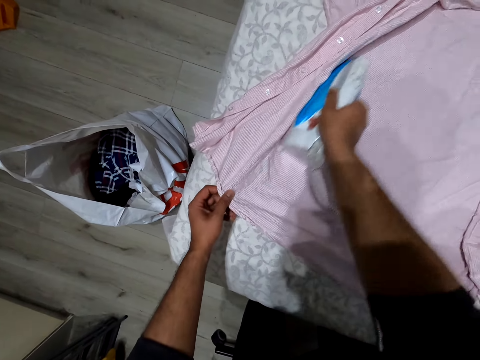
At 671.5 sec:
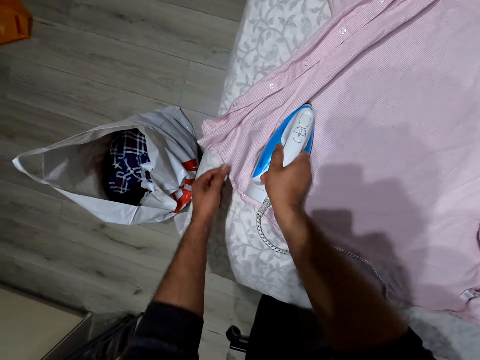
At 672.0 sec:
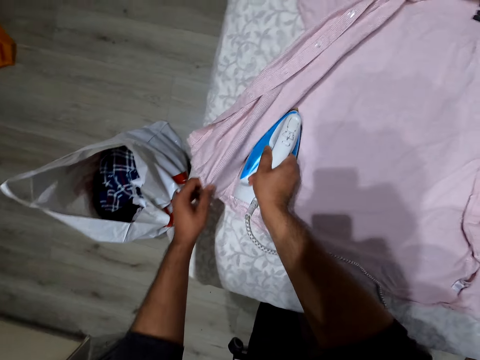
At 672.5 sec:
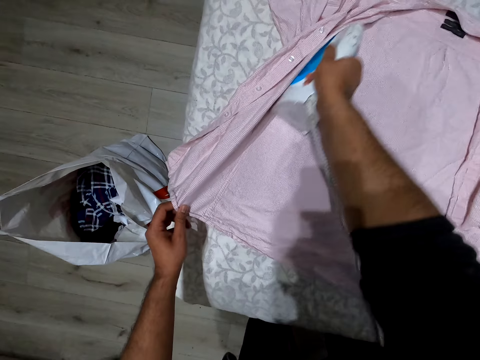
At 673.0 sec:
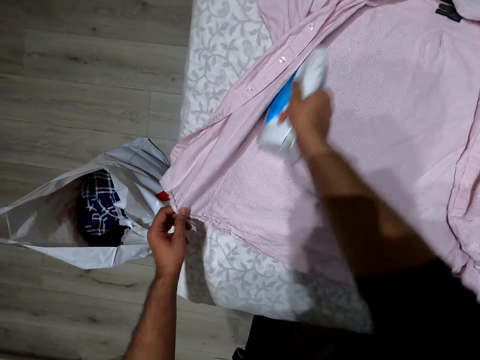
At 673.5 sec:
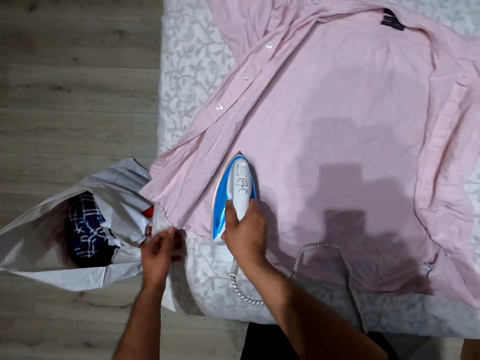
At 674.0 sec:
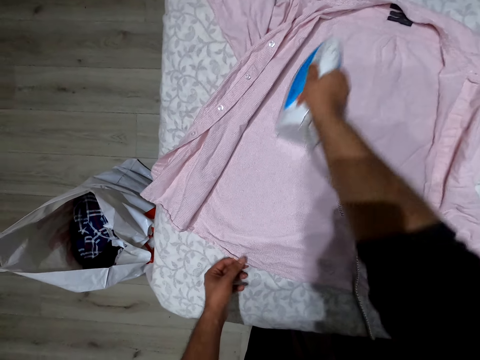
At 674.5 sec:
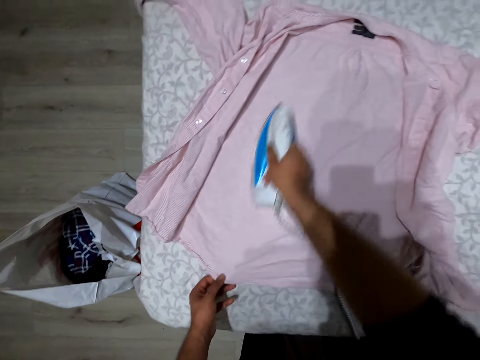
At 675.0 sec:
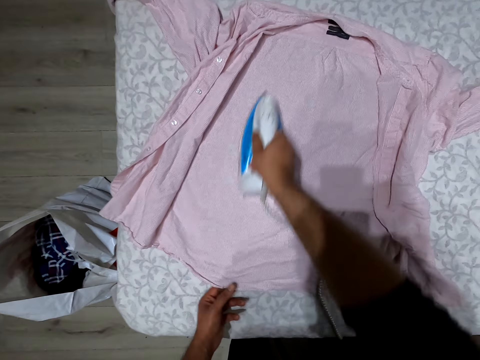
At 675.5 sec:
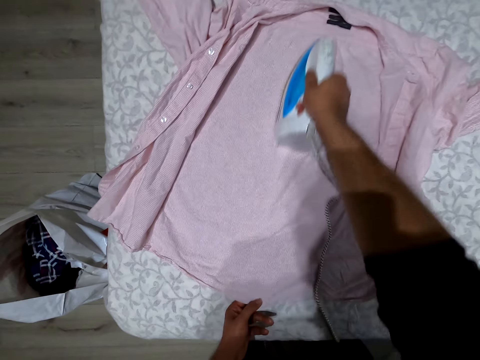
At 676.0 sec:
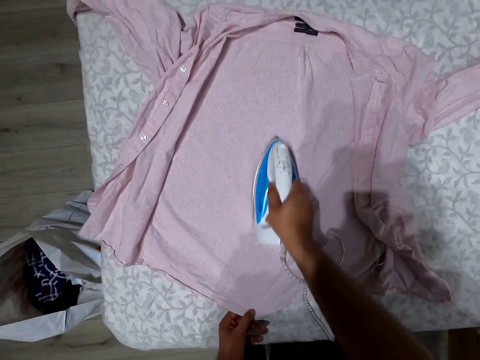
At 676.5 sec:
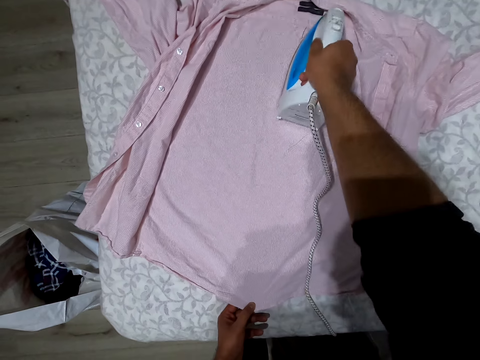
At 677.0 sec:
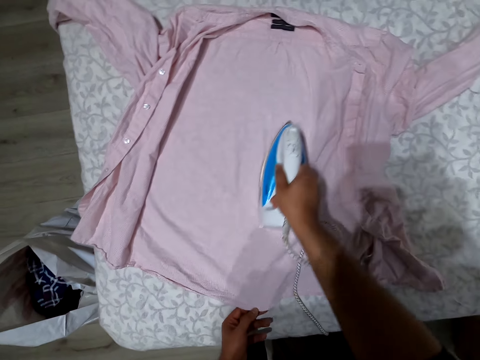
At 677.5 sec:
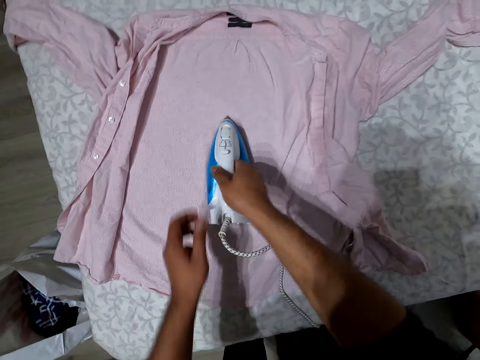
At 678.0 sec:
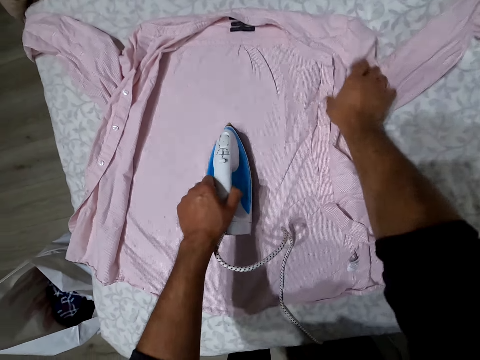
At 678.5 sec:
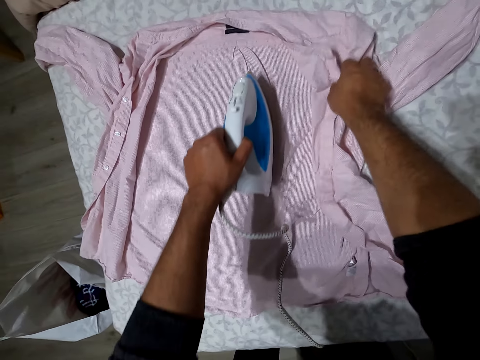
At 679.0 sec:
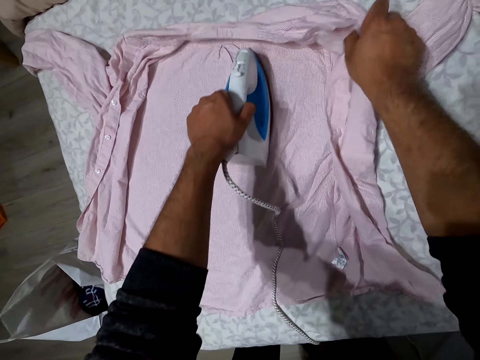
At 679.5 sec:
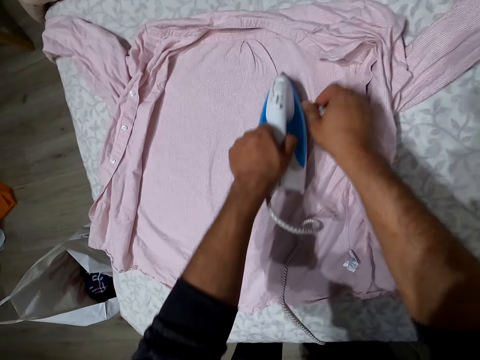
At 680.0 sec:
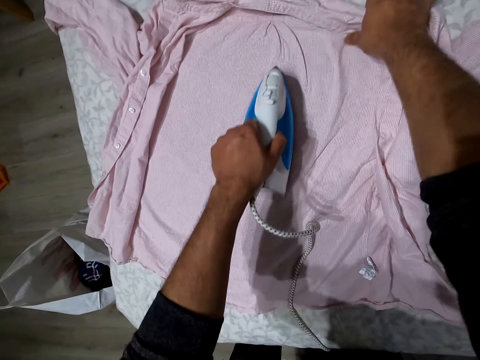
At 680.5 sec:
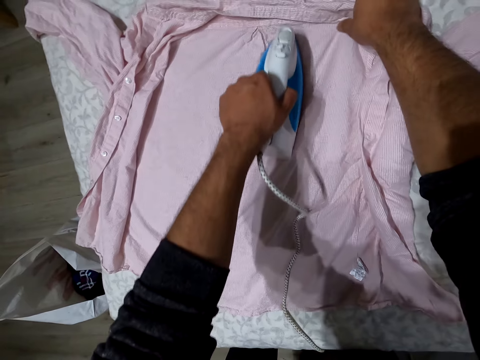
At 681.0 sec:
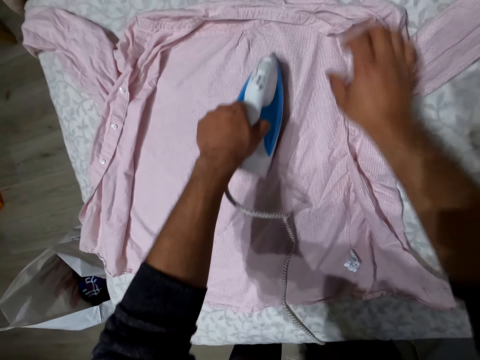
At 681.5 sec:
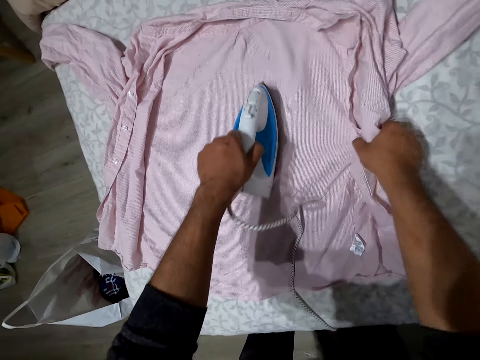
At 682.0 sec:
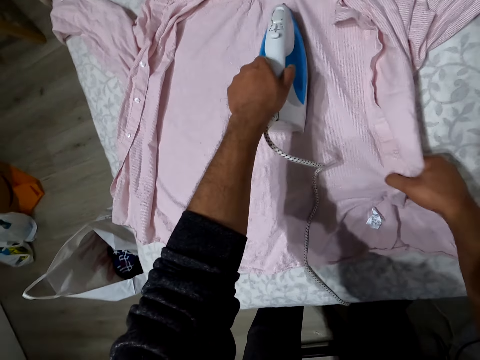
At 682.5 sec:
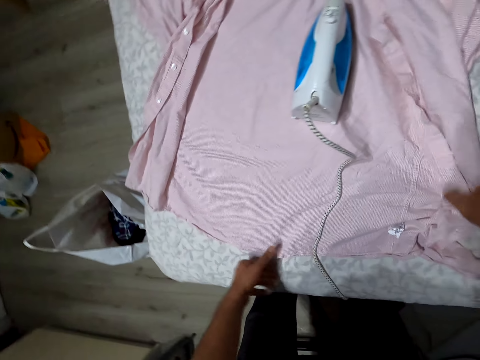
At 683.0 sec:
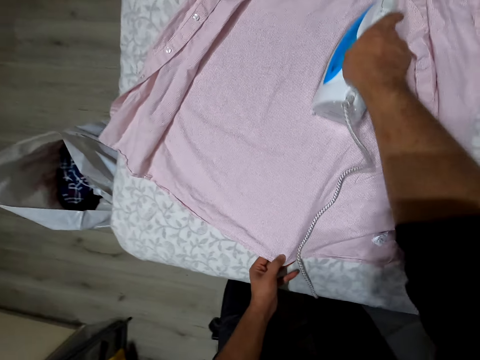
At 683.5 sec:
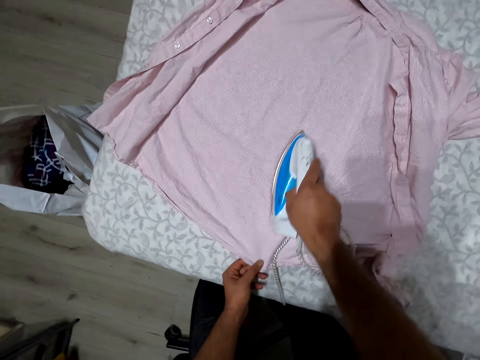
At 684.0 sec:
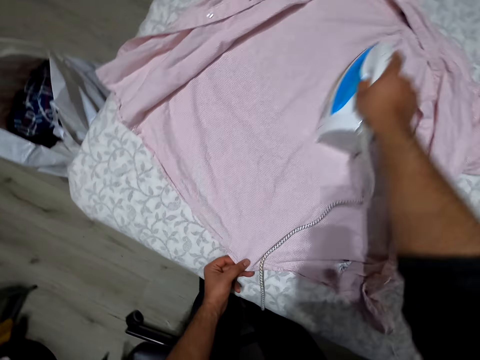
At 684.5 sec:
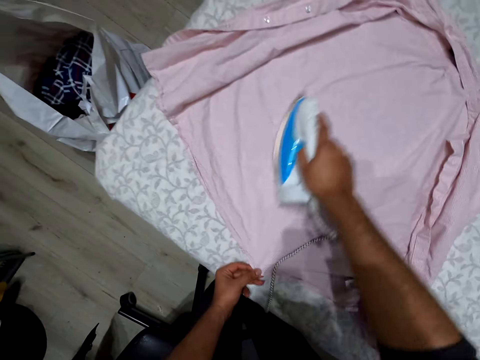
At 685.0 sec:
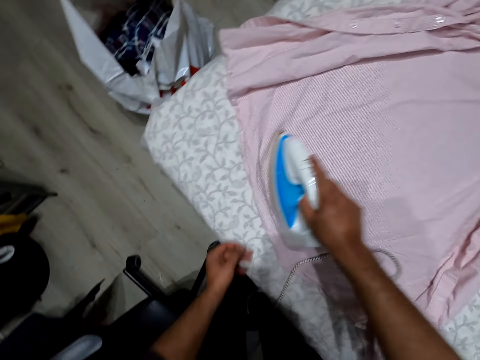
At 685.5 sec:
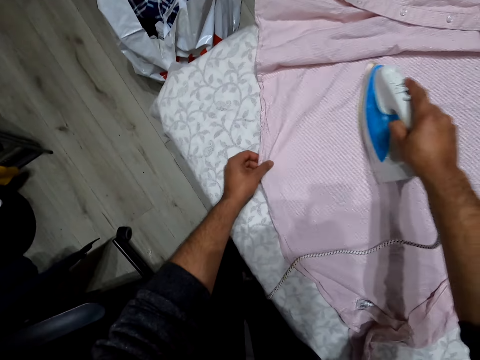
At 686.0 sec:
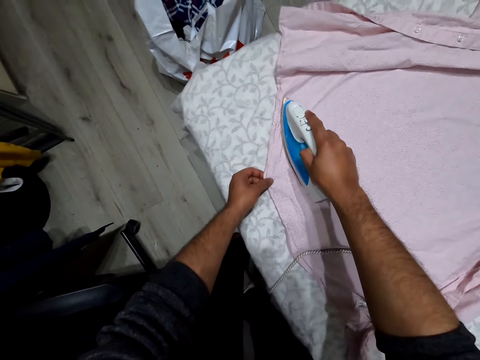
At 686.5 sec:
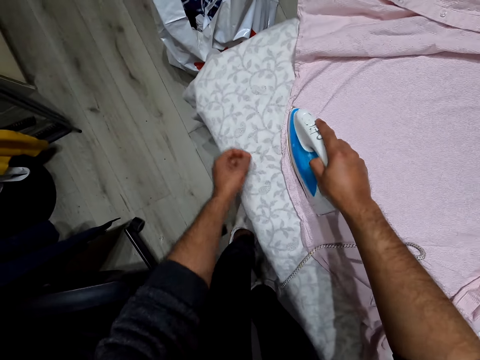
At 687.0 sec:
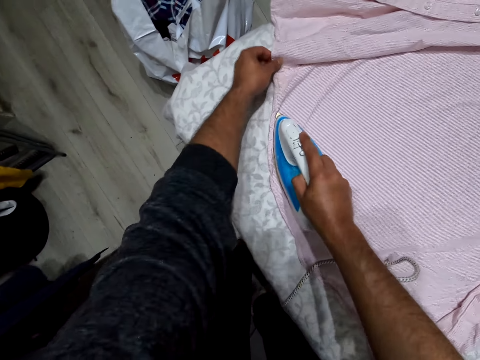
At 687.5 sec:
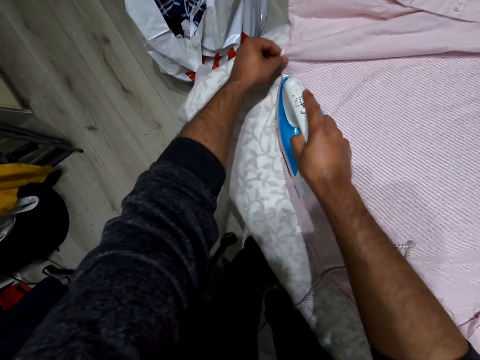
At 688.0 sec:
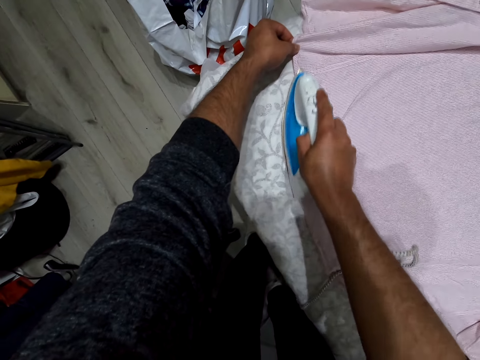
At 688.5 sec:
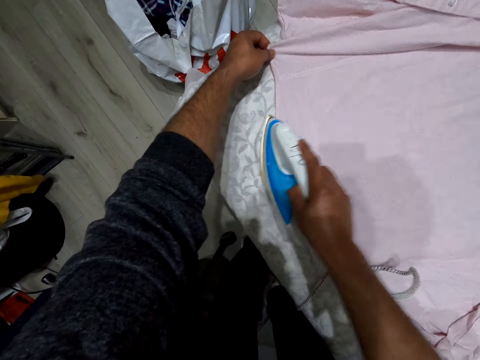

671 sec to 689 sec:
The camera wearer drops the iron box. They pick up the iron box. They iron the cloth. They drop the iron box. They straighten the cloth. They iron the cloth.

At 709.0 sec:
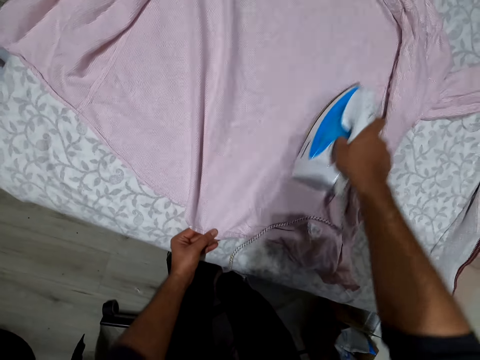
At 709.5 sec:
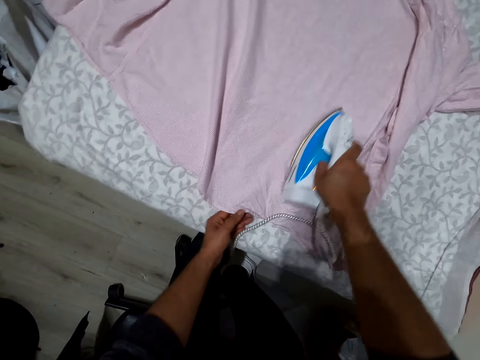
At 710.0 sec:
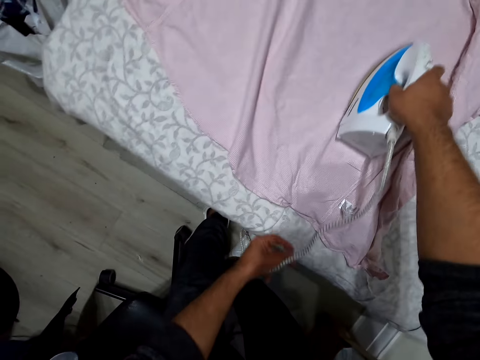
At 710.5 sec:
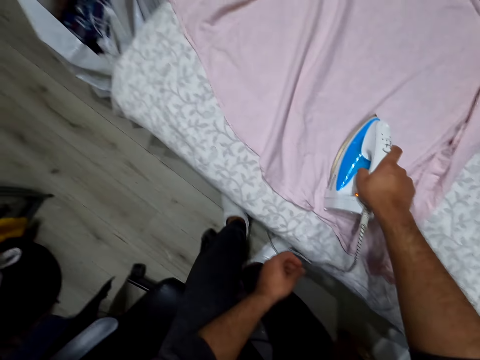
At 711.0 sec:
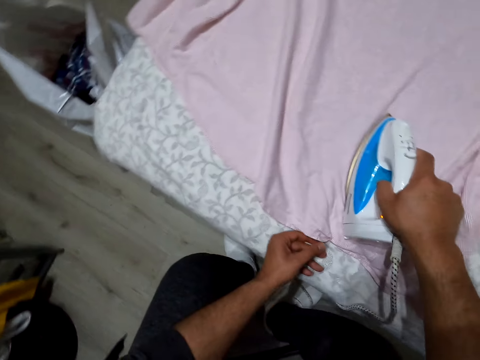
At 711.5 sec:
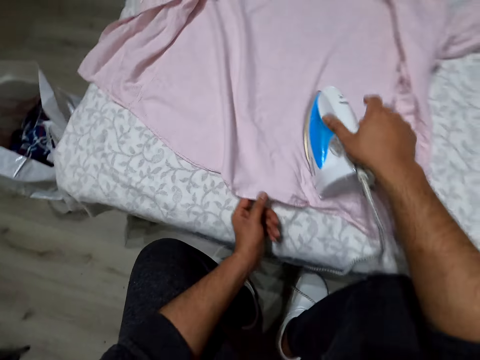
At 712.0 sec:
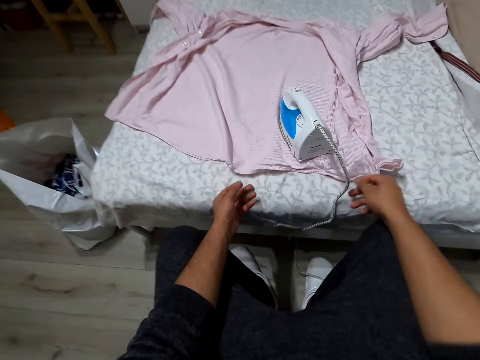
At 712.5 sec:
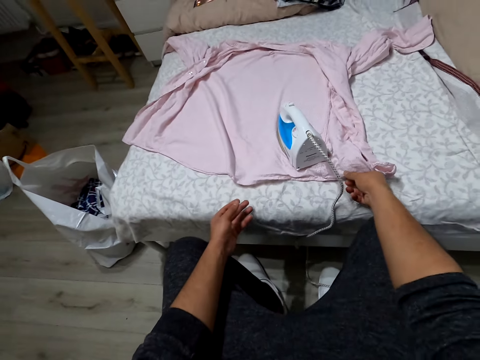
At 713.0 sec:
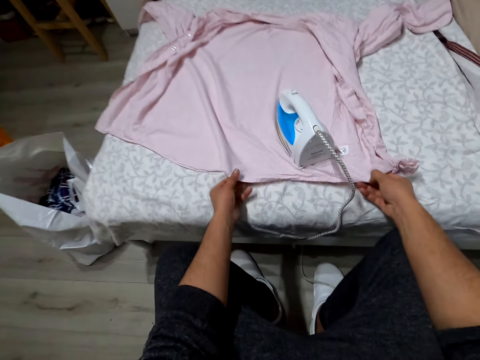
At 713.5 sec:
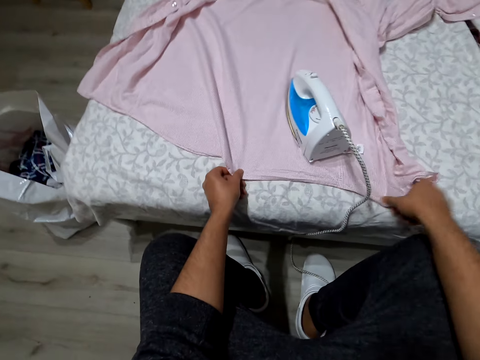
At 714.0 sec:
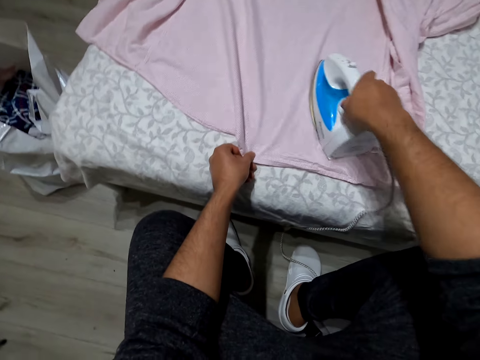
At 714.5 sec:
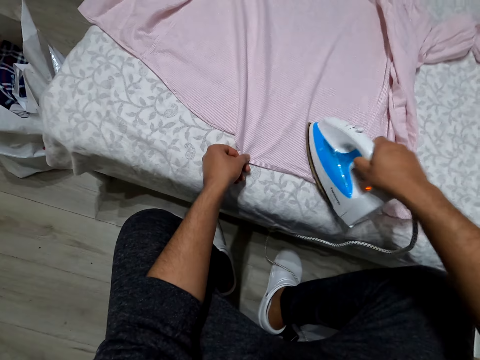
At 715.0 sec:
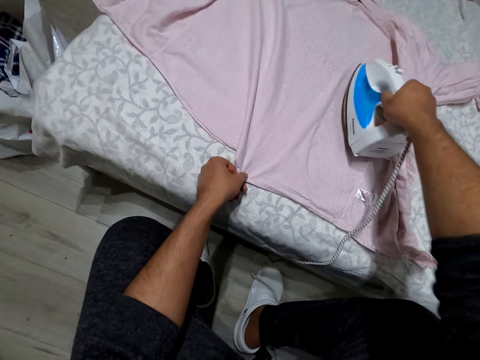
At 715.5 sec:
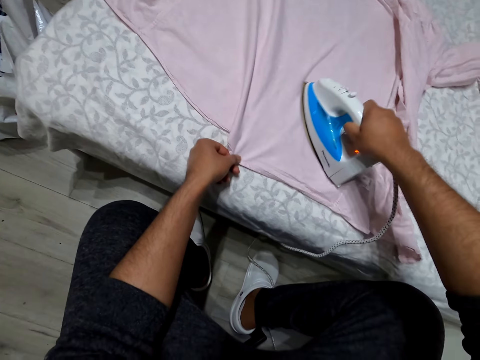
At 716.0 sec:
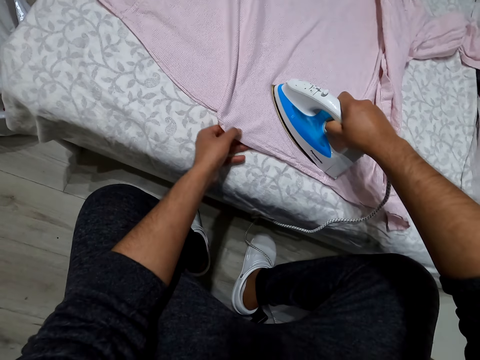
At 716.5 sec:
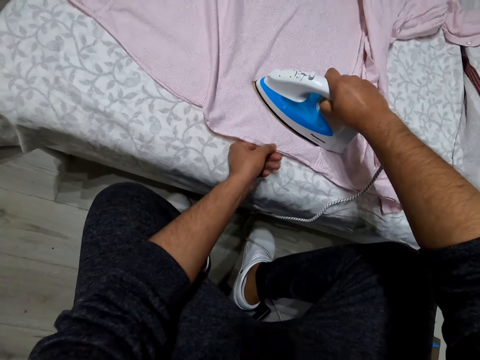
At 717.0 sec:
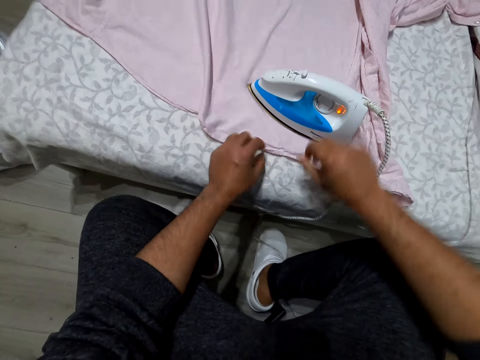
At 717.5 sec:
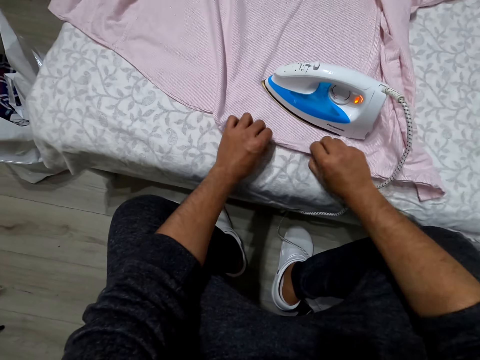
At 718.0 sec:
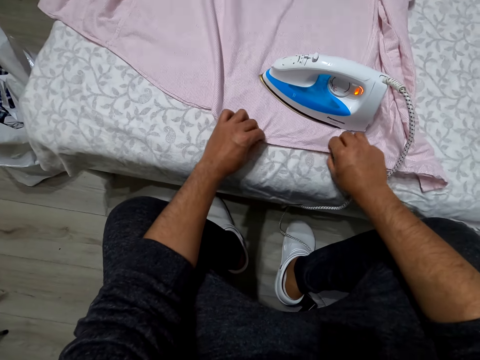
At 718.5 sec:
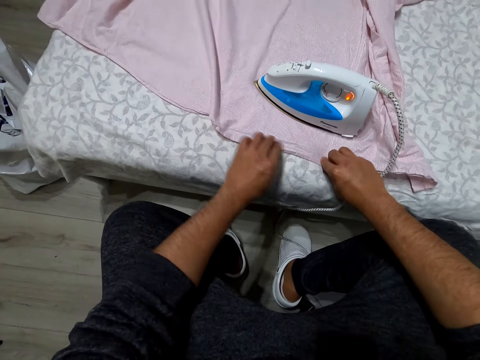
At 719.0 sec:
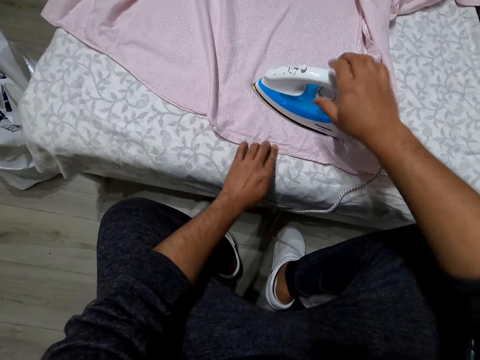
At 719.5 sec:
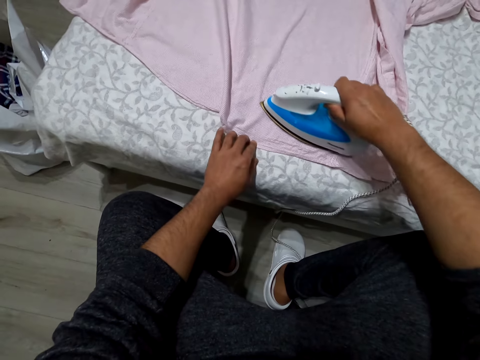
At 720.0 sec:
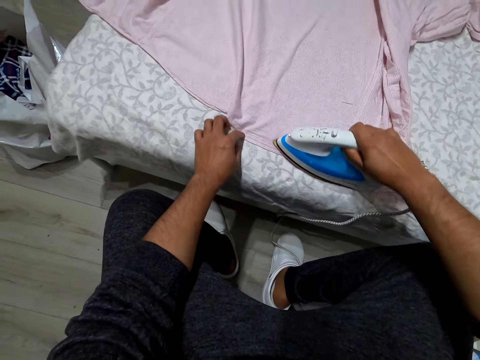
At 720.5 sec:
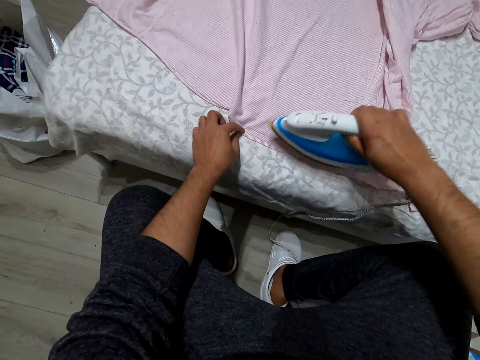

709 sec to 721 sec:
The camera wearer sits. They drop an iron box. They straighten a cloth. They iron the cloth. They drop the iron box. They straighten the cloth. They iron the cloth.
